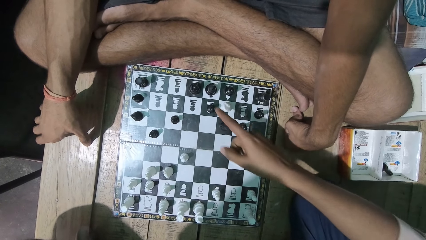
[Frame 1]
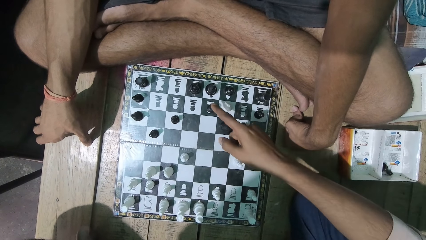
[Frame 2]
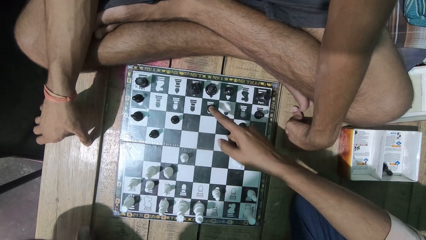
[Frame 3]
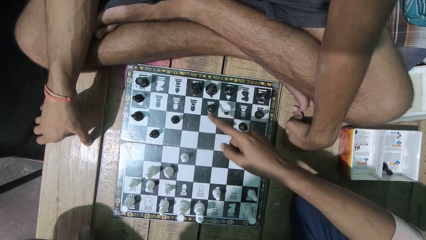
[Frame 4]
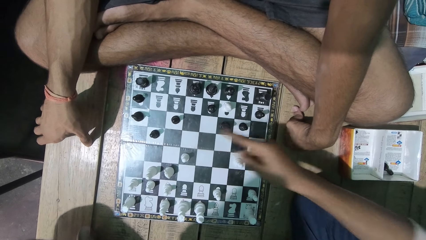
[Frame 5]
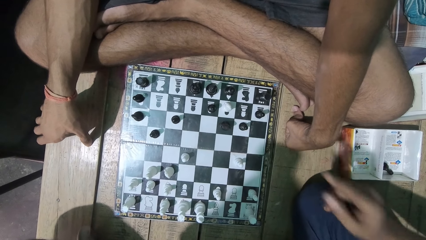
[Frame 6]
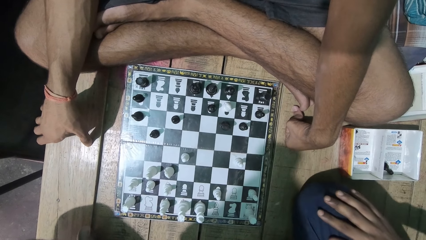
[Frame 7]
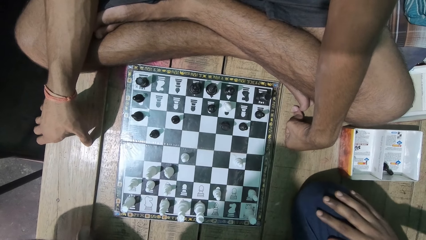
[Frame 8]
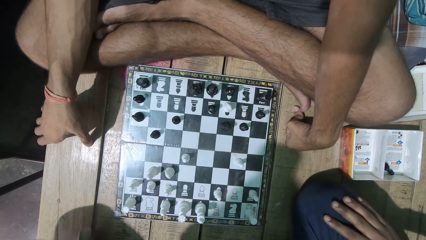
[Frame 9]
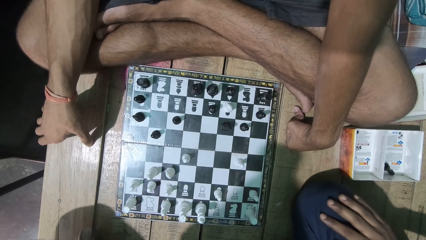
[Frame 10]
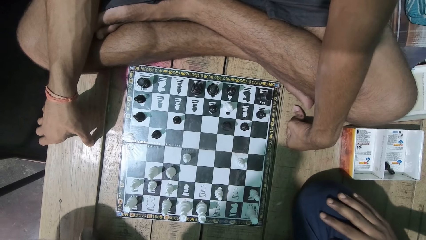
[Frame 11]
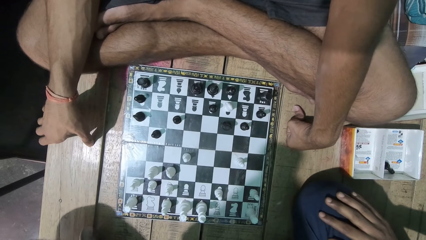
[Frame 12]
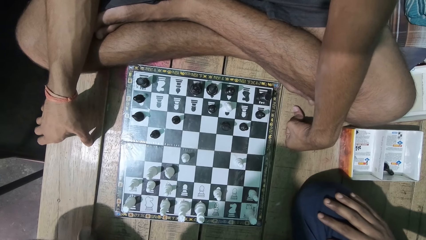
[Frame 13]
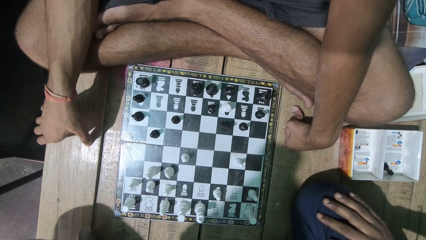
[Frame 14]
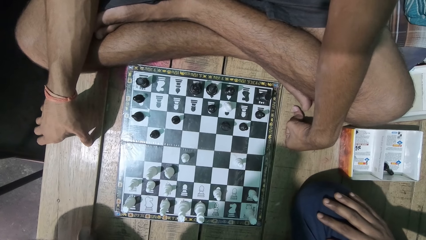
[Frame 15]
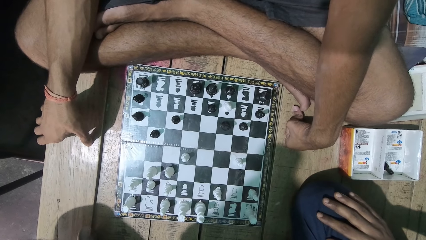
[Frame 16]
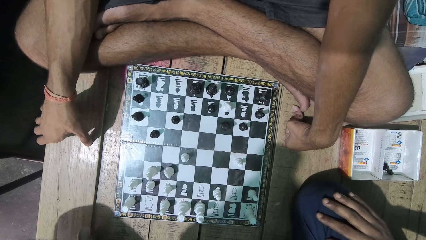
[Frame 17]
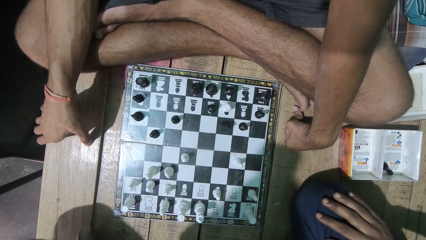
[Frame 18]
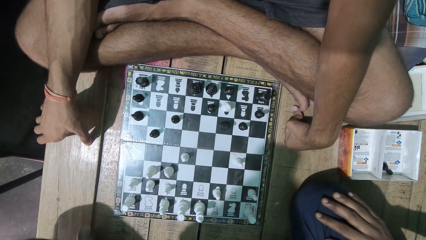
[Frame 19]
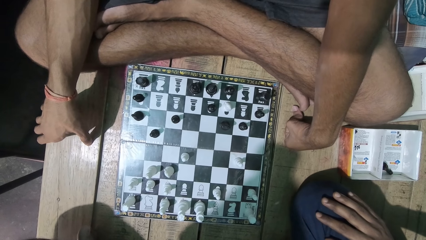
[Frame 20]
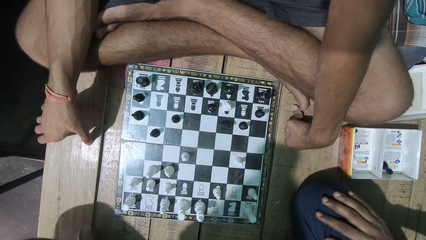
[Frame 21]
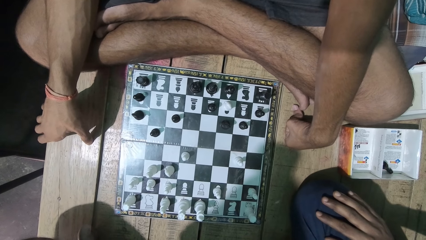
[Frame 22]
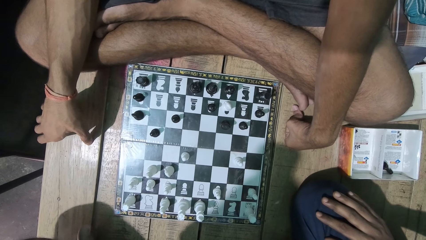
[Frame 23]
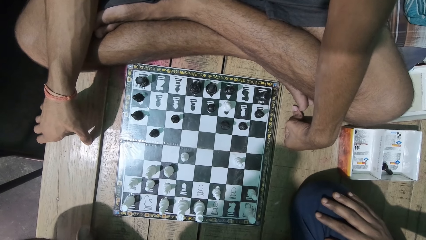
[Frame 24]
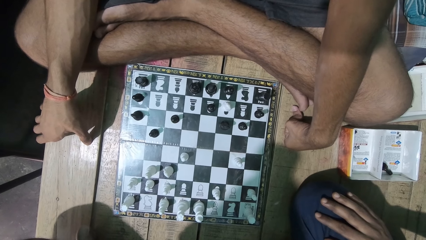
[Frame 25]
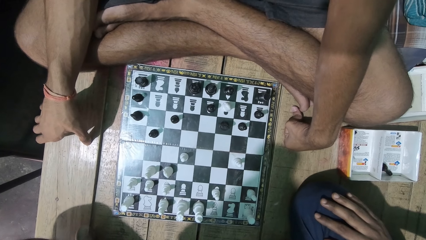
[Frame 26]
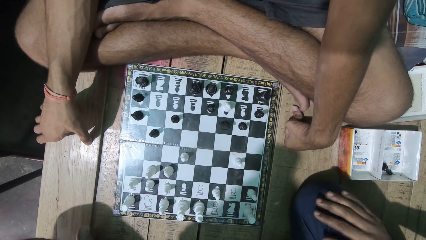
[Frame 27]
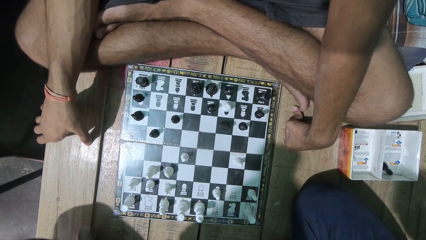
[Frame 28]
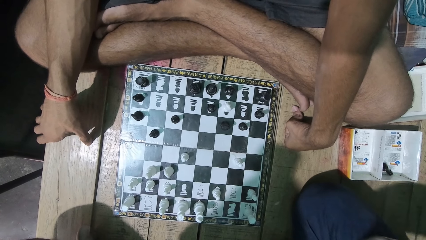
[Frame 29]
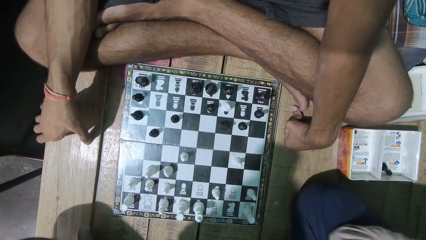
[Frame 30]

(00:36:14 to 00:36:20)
A man points at the board.

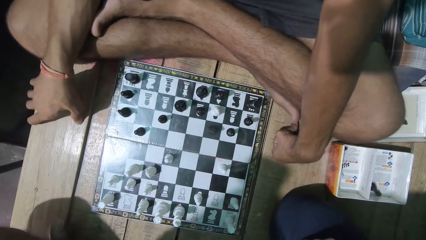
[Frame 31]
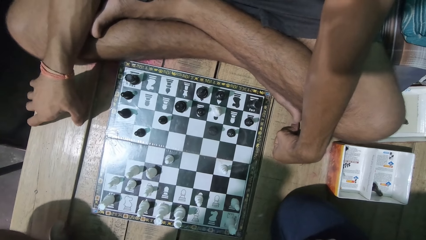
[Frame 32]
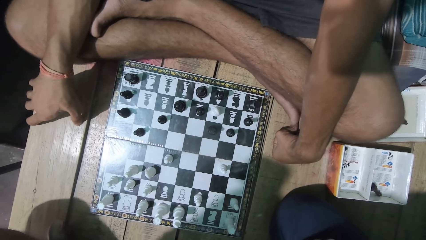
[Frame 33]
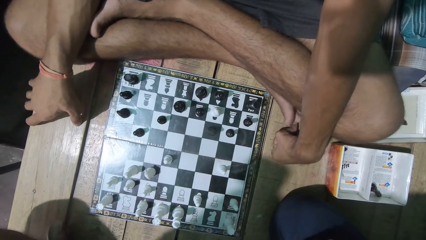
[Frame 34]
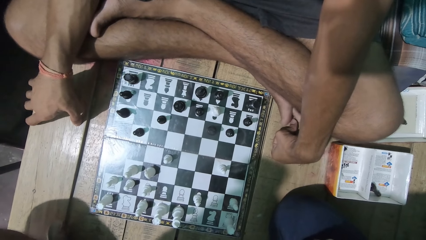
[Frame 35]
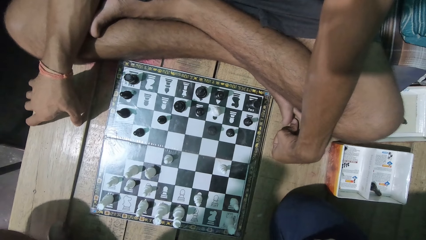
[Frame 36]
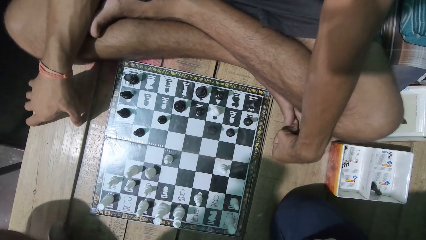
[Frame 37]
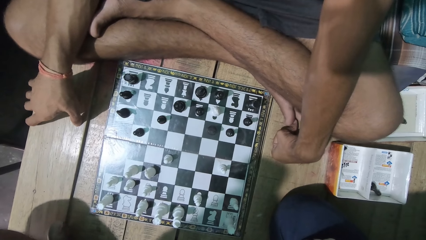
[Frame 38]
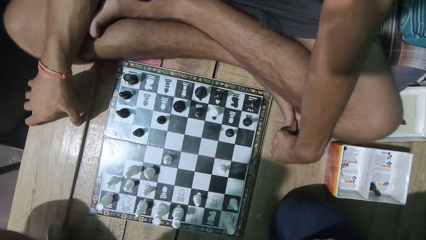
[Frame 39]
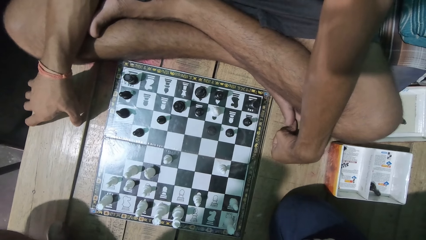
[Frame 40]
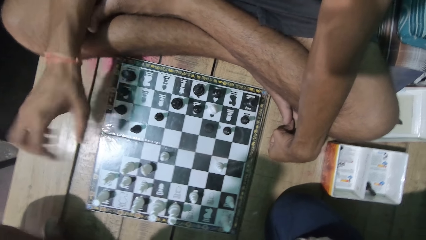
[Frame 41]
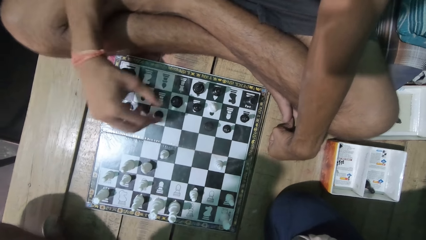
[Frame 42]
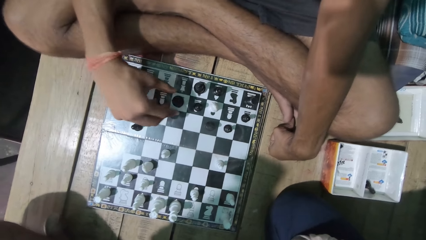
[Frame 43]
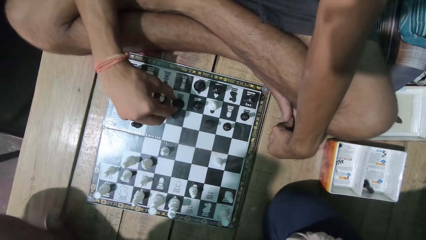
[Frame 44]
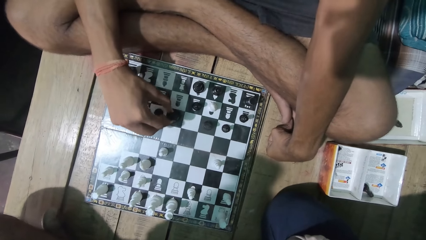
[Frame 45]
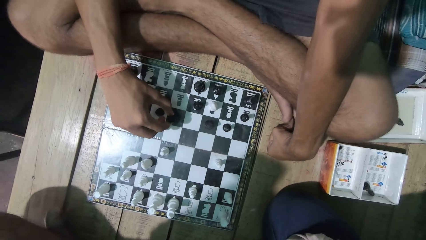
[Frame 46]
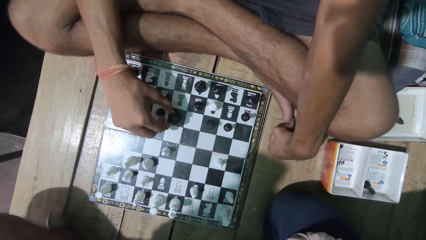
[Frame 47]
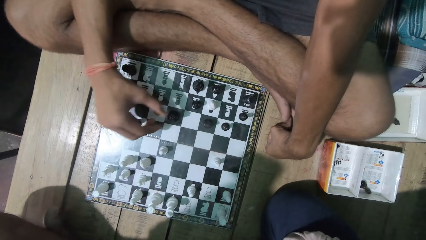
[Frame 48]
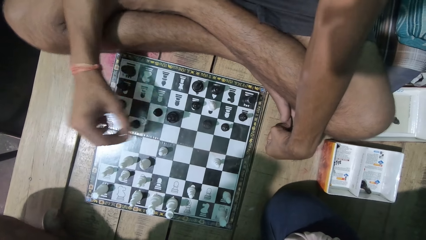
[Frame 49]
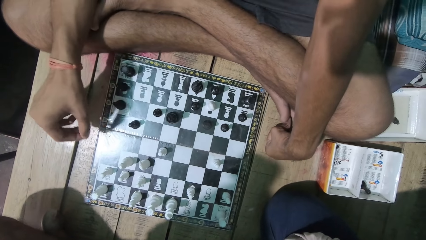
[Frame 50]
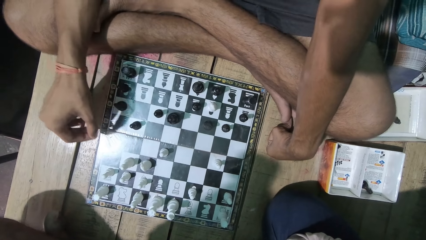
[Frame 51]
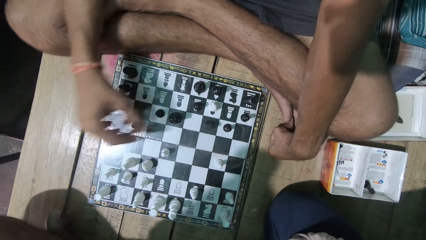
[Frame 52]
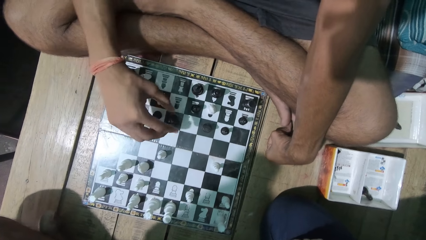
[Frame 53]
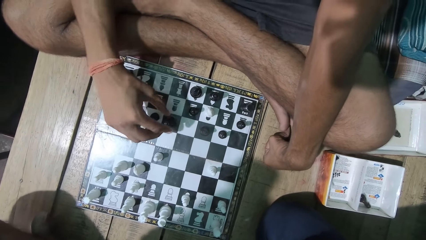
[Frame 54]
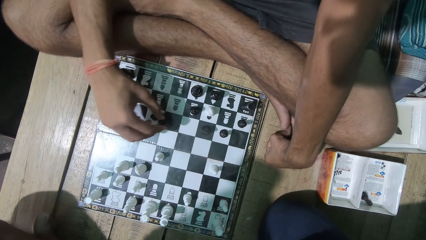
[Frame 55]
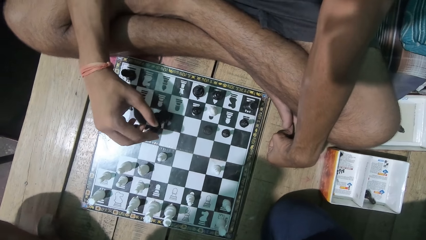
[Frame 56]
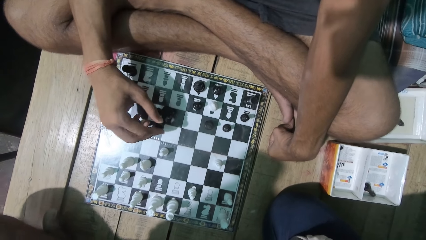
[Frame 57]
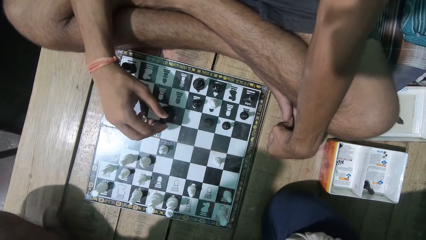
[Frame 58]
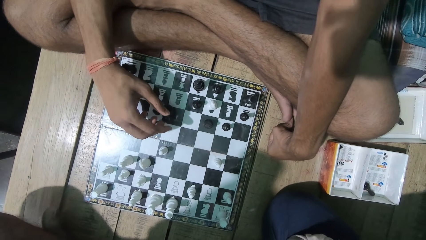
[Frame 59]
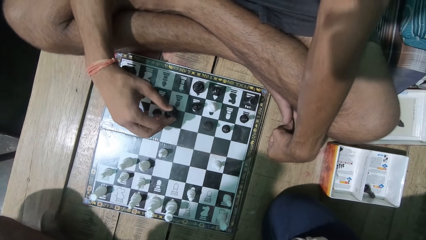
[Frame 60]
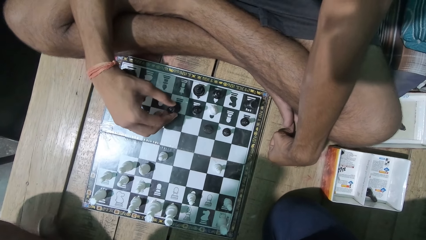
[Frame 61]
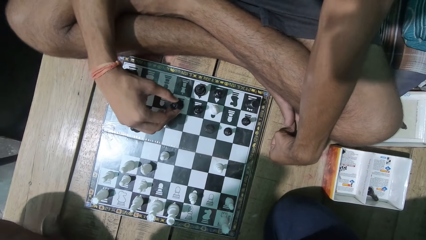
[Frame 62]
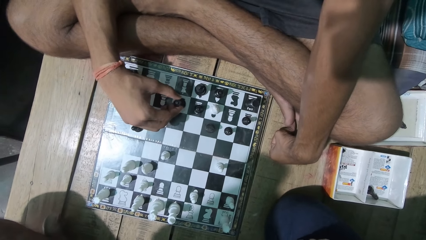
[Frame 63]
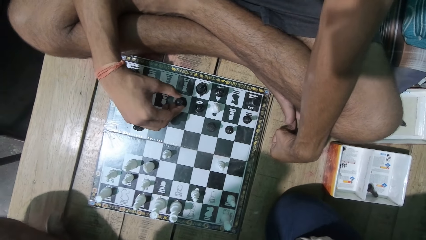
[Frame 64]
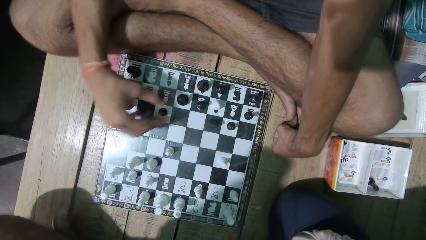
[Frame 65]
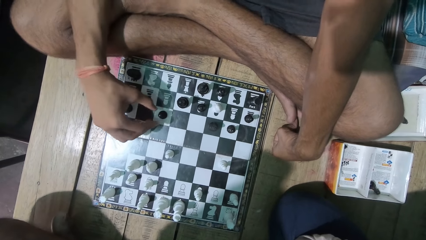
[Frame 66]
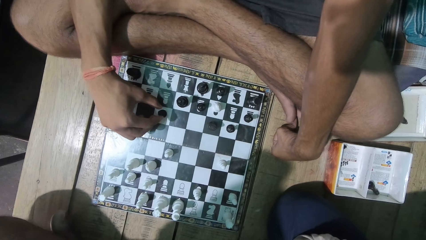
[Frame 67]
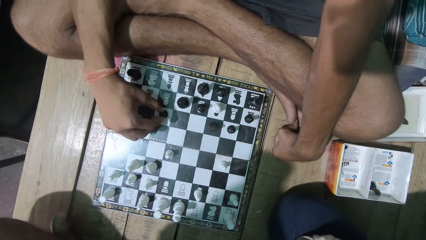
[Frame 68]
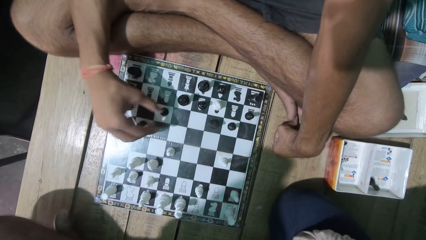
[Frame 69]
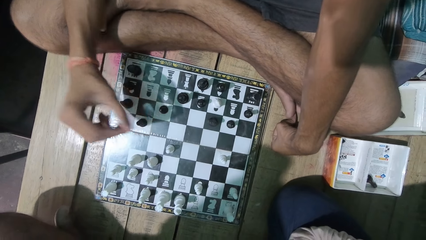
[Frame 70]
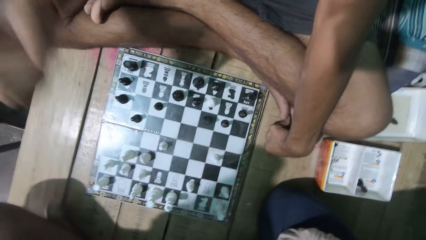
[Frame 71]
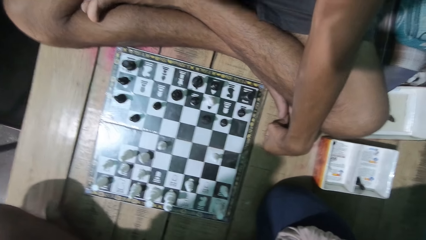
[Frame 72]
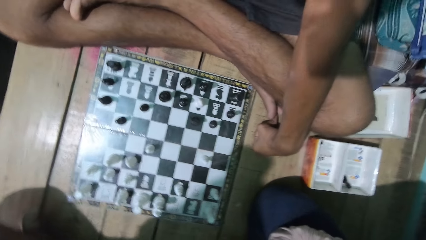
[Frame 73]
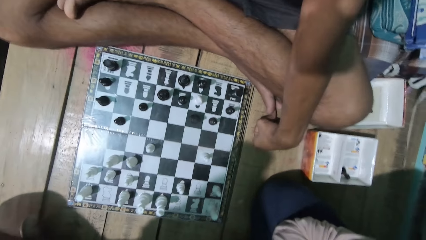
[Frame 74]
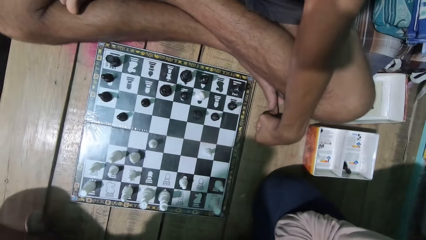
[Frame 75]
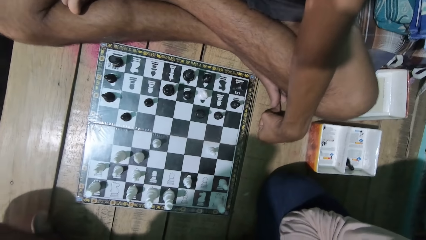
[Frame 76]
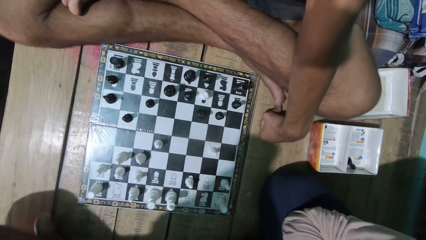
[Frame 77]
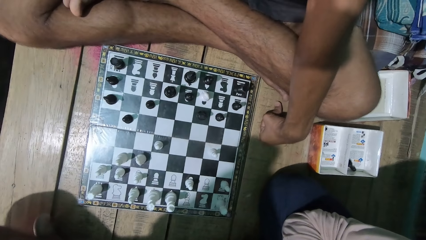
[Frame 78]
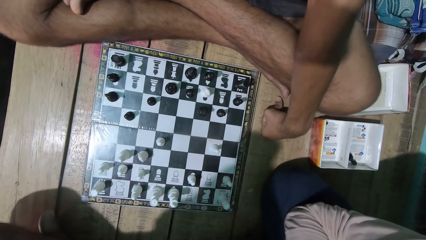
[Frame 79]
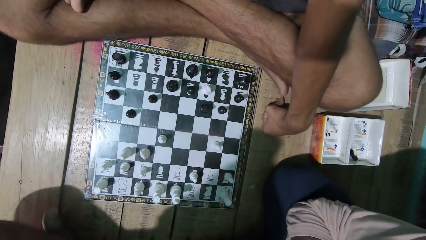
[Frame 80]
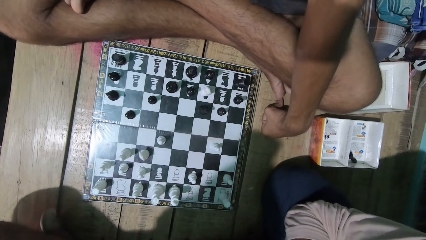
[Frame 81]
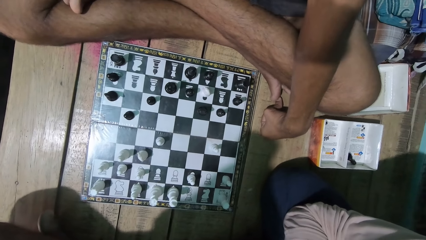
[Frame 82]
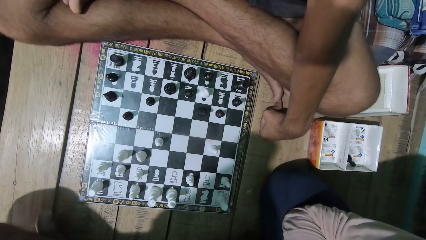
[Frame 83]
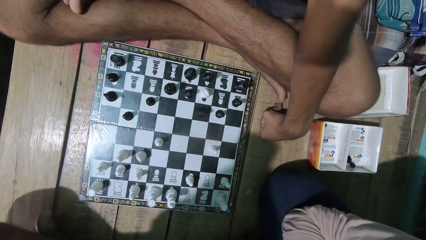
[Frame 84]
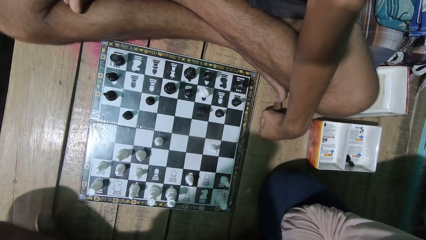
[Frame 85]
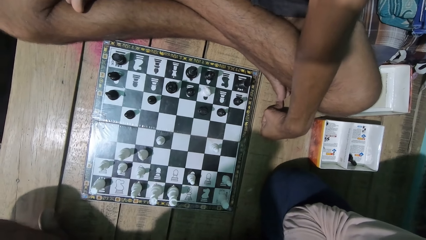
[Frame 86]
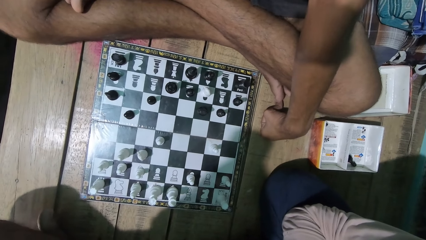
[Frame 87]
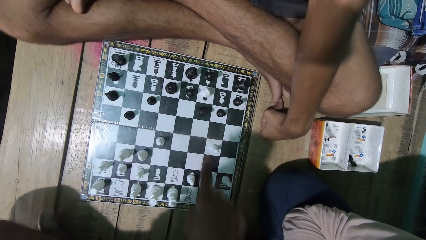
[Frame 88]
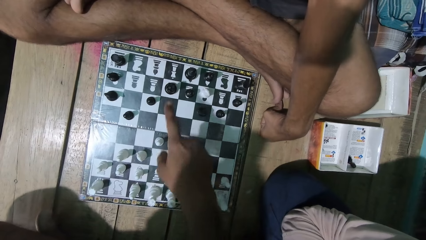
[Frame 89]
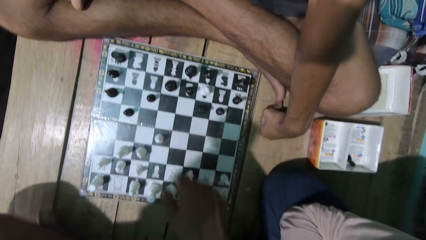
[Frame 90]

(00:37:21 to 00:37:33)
The camera wearer looks at the chess game with a man. He moves the chess piece. He converses with the man. He moves the chess piece. He touches his hand.
